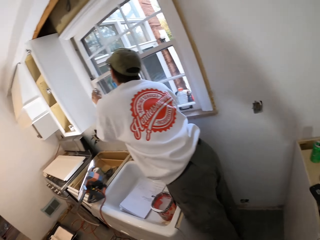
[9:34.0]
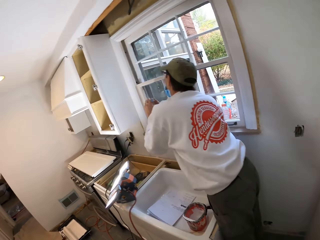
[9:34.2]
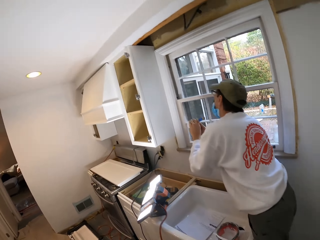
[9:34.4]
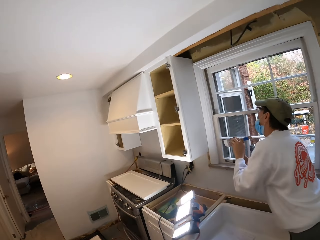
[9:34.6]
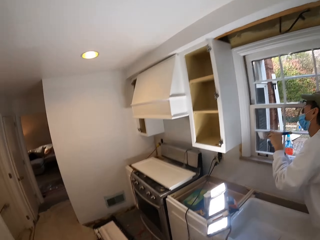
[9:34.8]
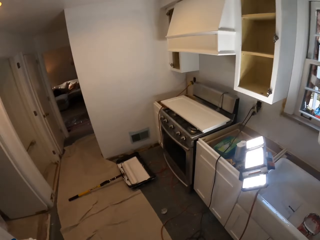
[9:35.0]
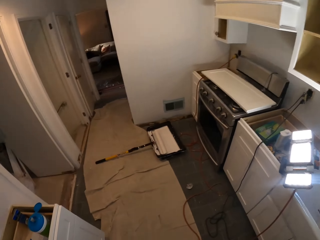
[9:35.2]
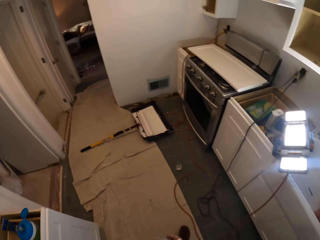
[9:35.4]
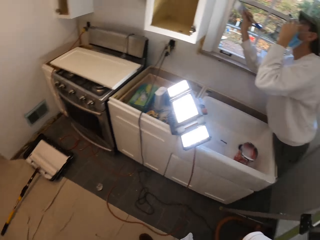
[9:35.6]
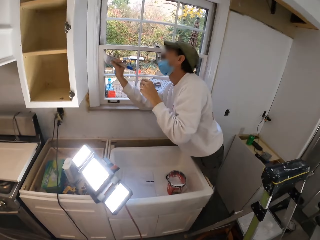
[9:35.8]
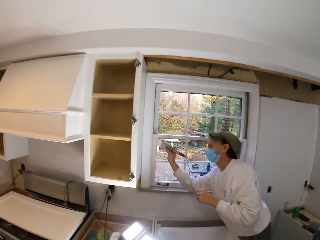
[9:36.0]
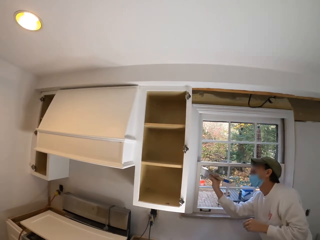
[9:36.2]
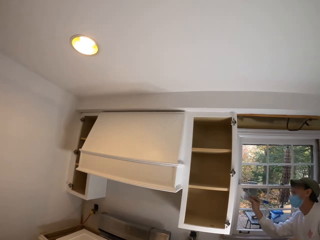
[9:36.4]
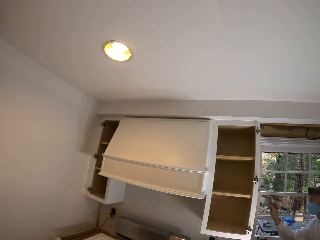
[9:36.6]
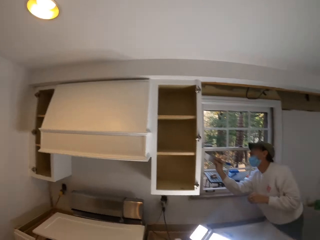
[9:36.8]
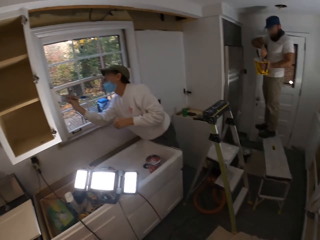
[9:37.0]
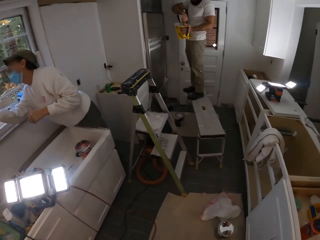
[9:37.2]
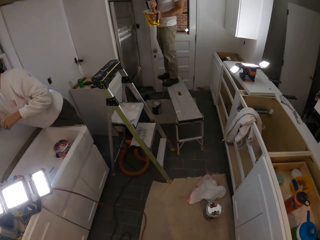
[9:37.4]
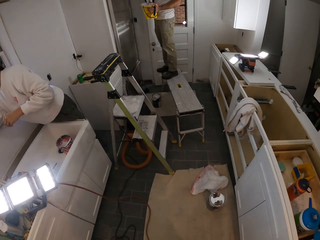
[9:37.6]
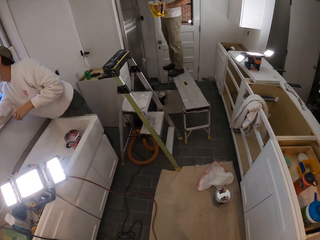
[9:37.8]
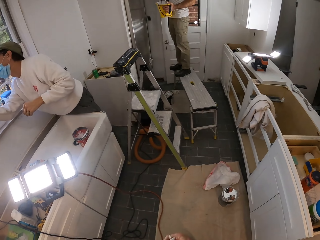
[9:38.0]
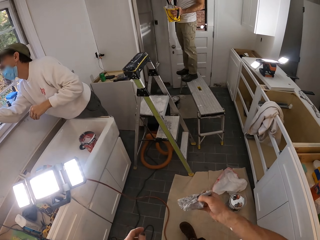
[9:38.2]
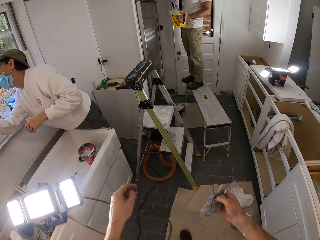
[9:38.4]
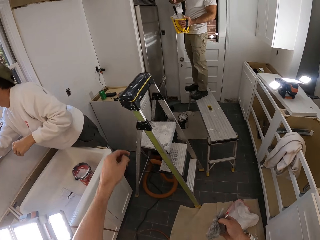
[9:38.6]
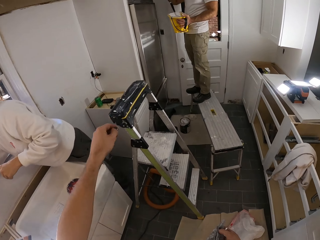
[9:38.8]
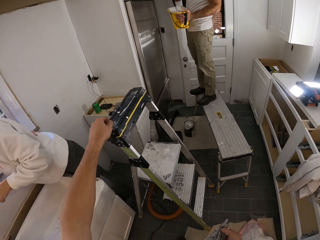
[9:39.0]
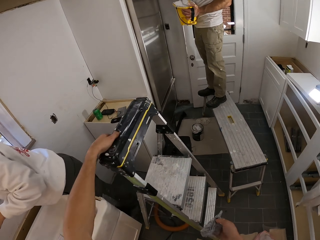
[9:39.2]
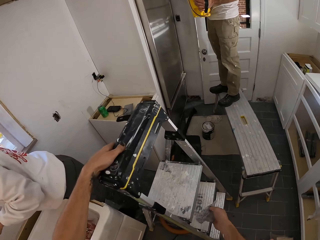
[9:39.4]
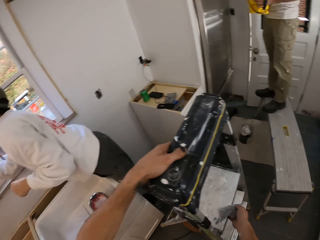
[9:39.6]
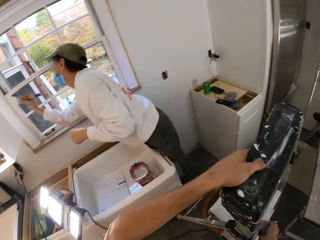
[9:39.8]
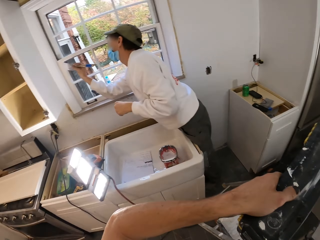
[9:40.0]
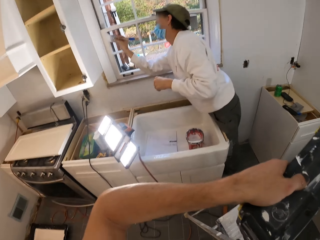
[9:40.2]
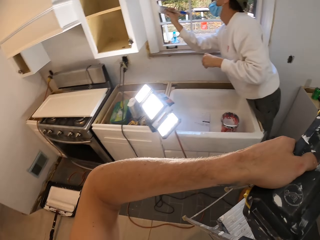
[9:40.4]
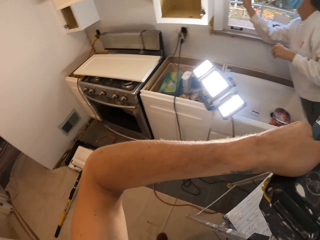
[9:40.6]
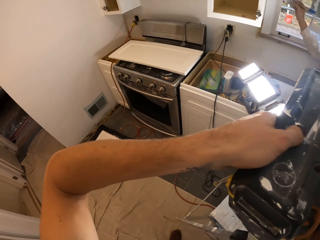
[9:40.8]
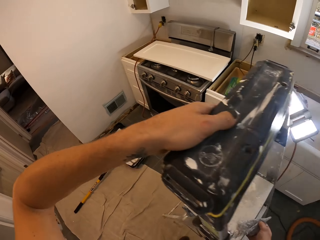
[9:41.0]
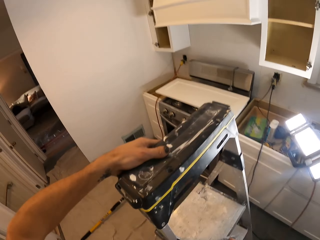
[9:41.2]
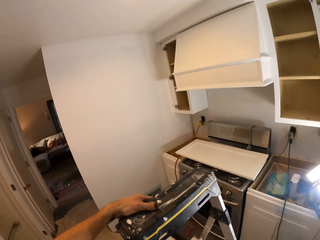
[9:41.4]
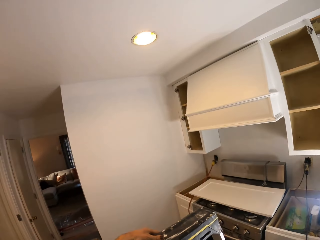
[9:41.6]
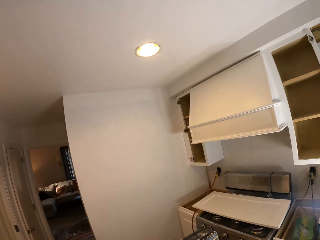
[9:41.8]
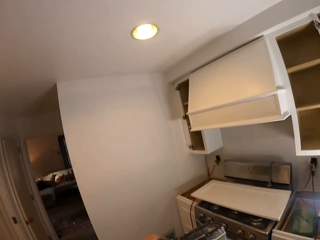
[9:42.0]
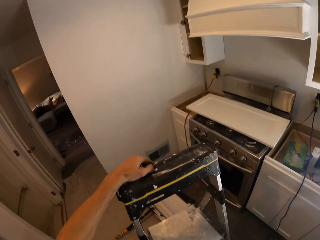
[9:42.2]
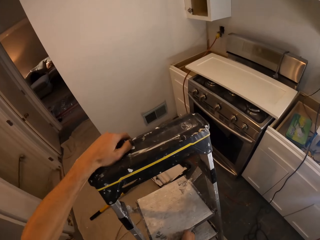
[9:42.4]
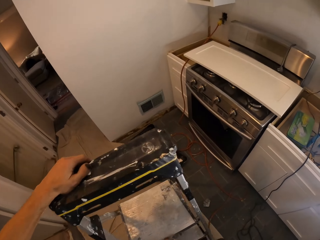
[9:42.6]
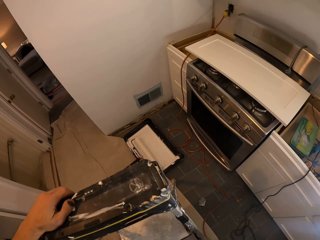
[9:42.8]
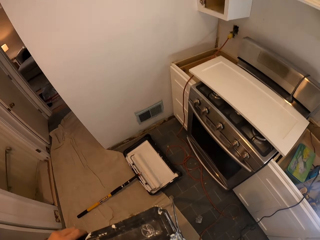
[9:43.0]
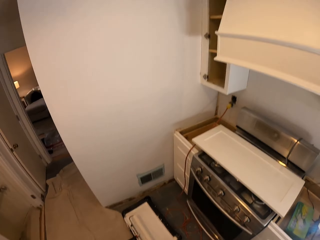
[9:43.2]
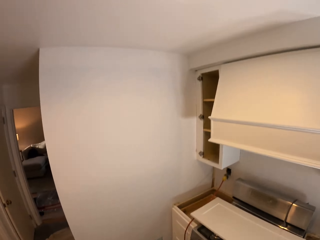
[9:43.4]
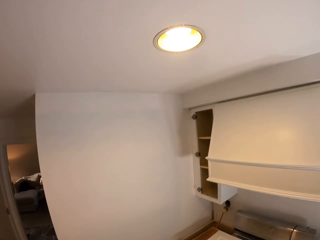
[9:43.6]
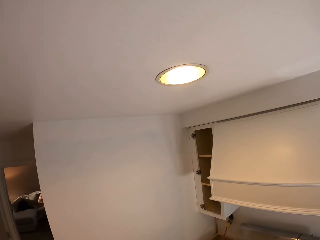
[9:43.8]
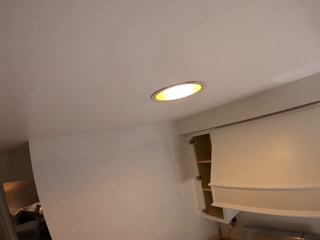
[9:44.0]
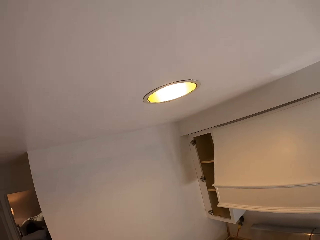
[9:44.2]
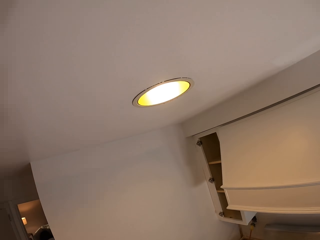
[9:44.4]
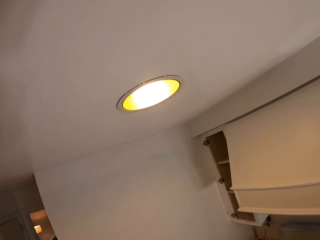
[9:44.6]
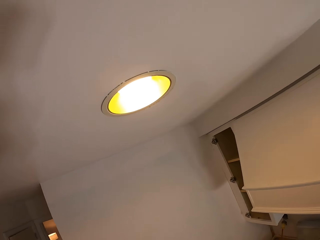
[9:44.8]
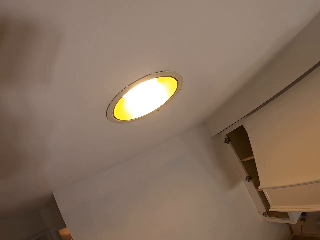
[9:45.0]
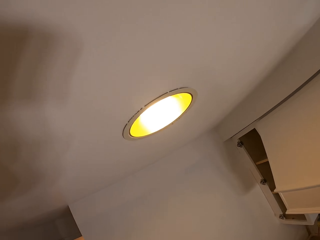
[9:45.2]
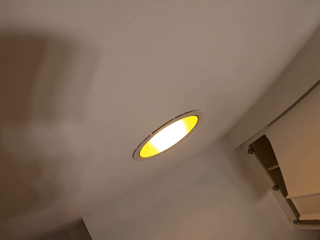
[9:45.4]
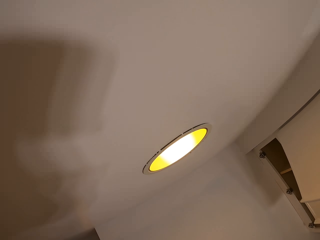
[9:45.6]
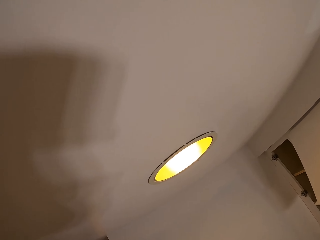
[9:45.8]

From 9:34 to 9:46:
The camera wearer places the phone on the drawer. They look around the house, walk forward, pick up a ladder, and climb the ladder.

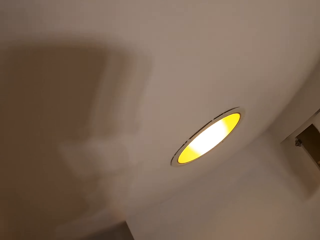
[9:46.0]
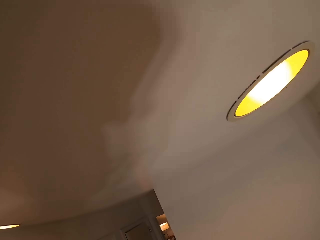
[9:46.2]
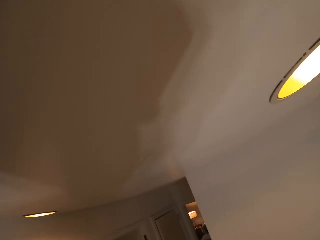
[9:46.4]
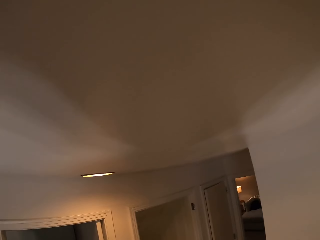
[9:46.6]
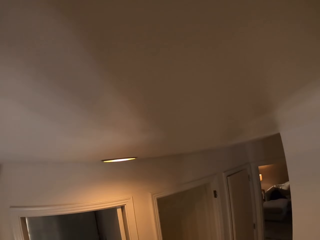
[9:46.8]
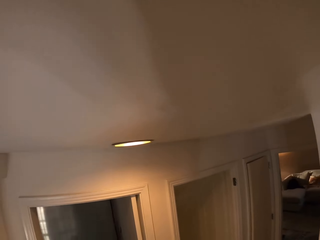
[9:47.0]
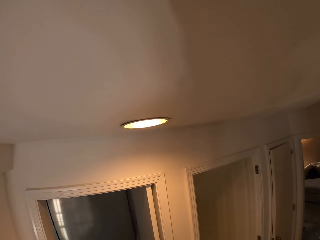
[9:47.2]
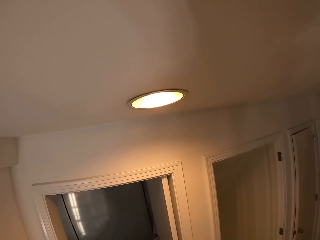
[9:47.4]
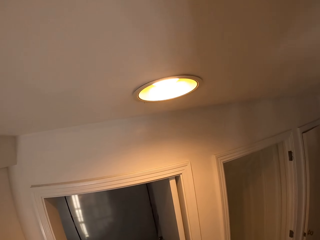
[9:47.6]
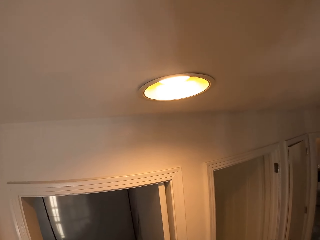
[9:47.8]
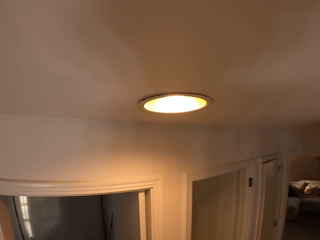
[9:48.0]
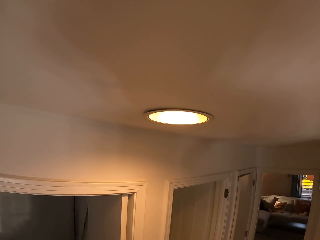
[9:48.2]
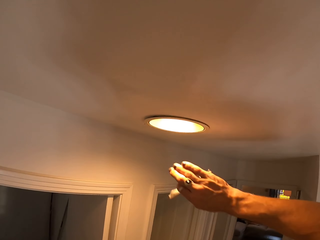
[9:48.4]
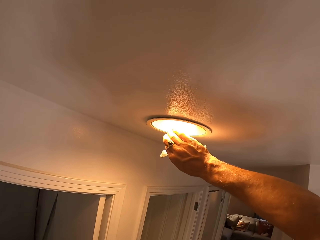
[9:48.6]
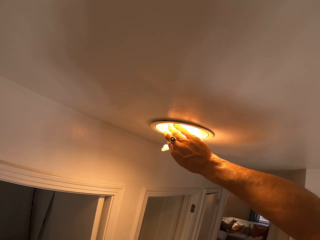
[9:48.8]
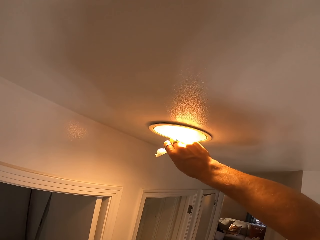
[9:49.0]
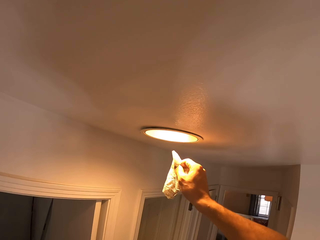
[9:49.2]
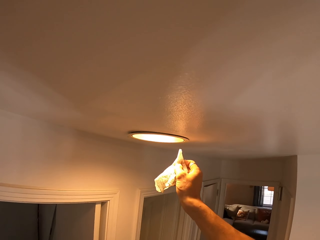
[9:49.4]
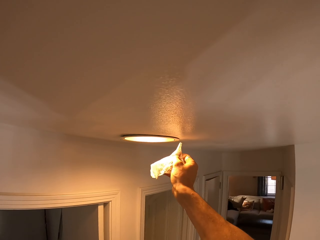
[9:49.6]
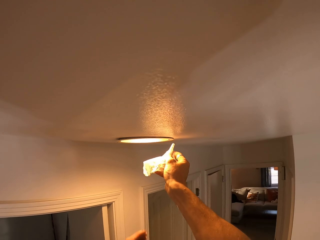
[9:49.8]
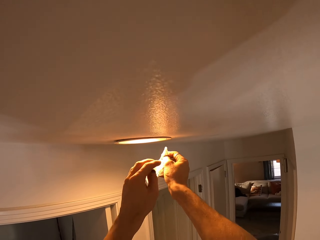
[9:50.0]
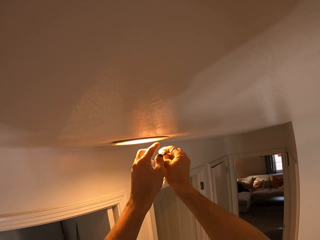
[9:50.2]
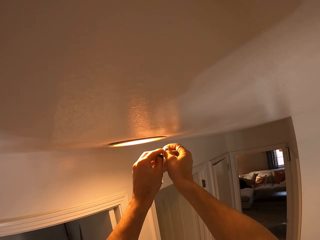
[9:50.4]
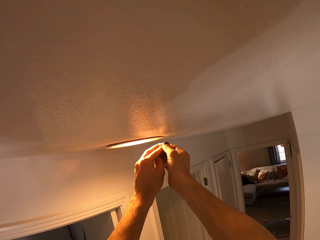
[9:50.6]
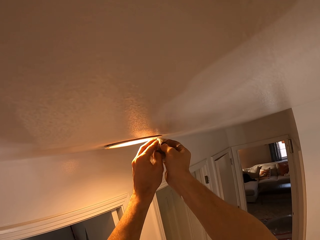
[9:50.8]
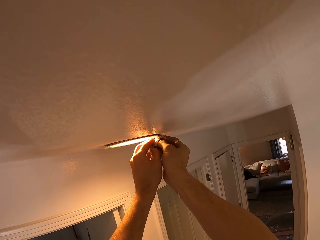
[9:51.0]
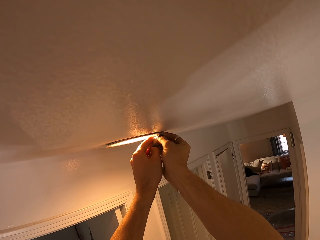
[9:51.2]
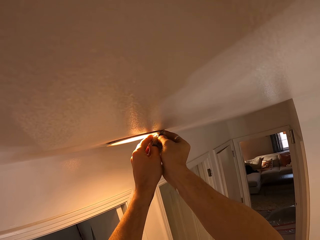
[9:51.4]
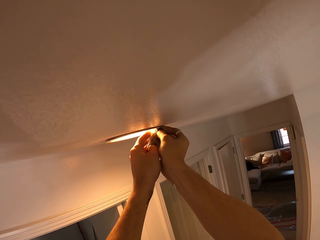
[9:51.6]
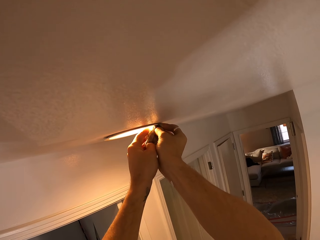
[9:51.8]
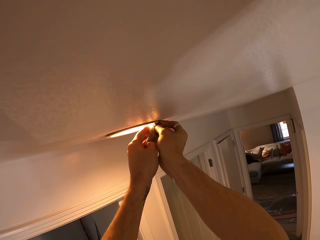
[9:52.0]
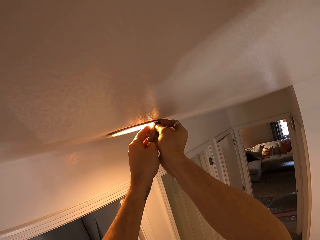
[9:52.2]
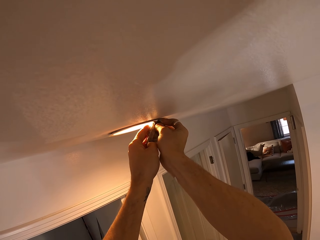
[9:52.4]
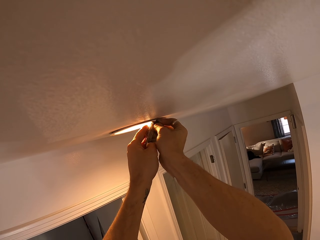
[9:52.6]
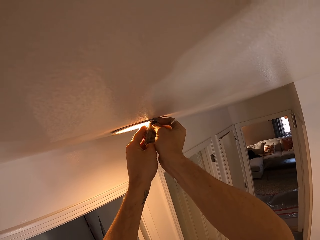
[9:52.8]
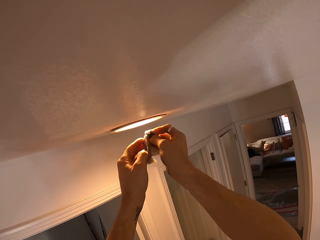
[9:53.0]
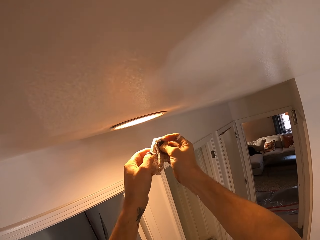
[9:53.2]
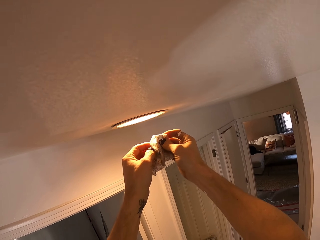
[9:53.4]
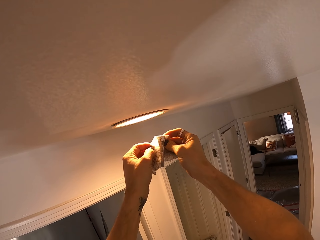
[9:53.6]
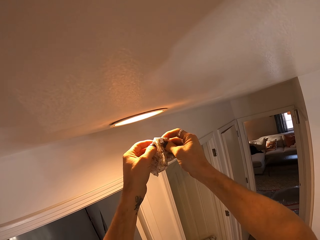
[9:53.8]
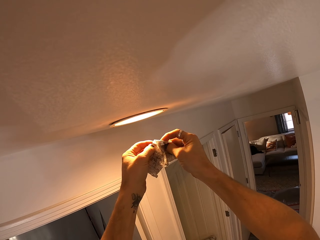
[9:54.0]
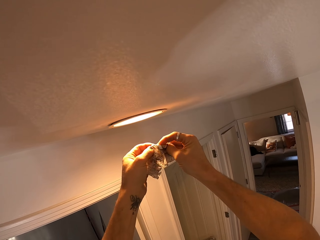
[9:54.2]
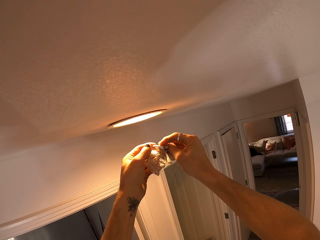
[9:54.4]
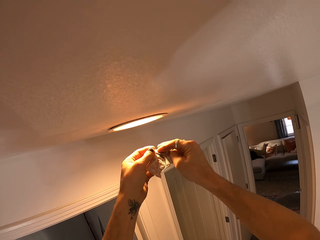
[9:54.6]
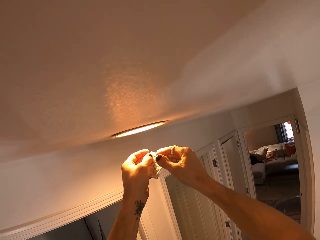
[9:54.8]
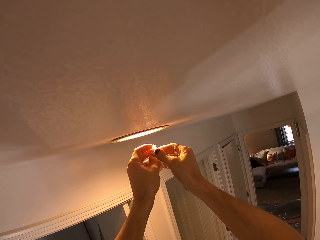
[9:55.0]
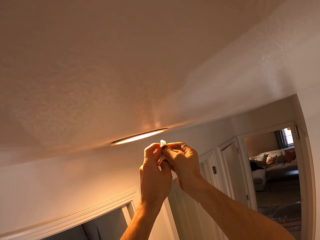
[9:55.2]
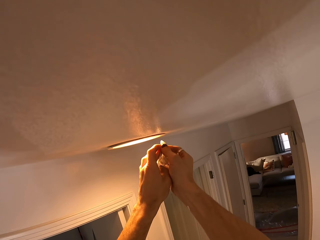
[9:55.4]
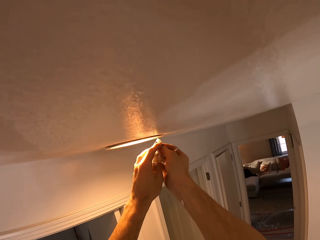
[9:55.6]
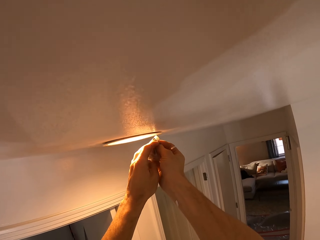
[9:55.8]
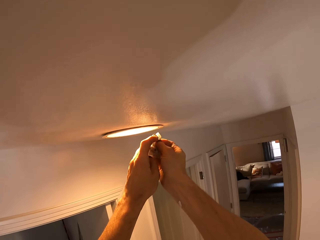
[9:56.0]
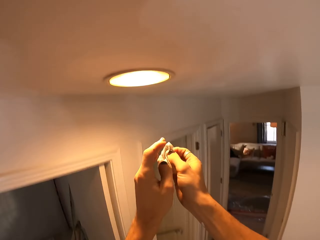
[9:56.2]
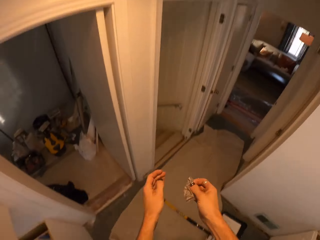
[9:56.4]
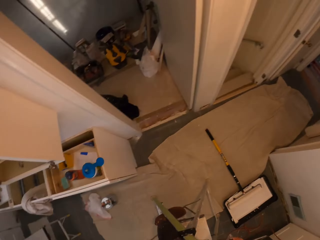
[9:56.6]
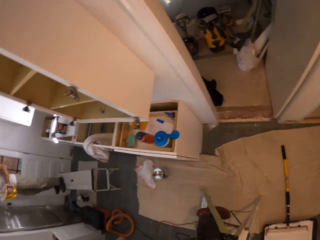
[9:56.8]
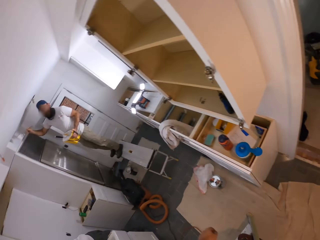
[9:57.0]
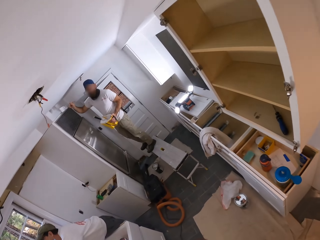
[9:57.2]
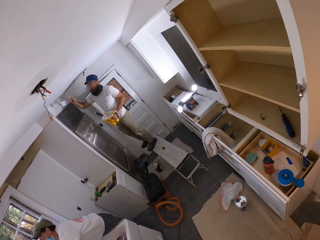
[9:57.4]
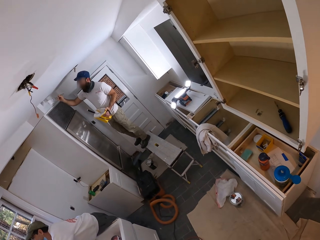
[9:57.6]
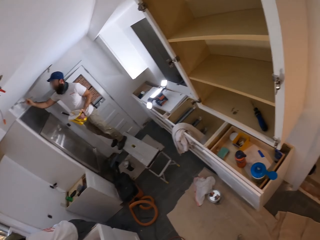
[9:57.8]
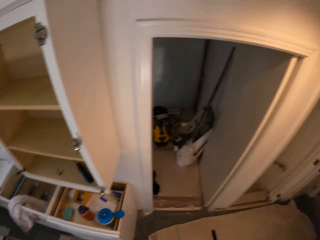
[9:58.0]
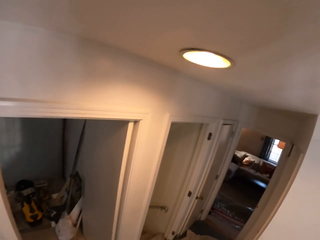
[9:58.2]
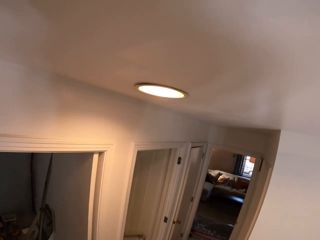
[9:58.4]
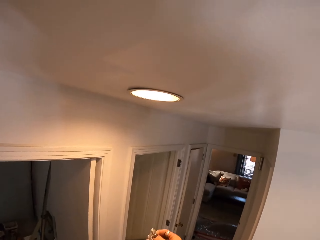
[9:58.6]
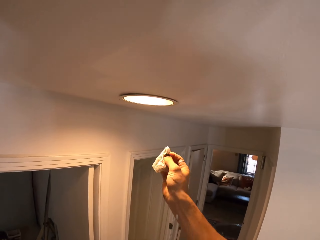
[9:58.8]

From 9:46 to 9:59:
The camera wearer looks around the house. They wipe paint on the light bulb. A man paints. The camera wearer looks around the house.
